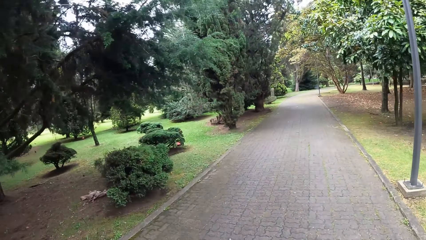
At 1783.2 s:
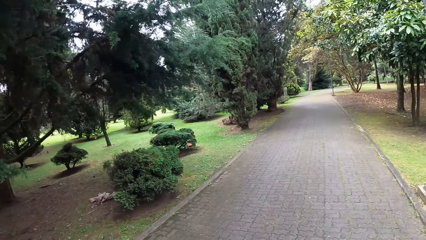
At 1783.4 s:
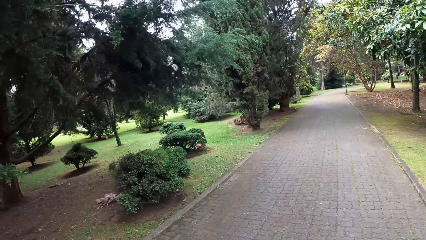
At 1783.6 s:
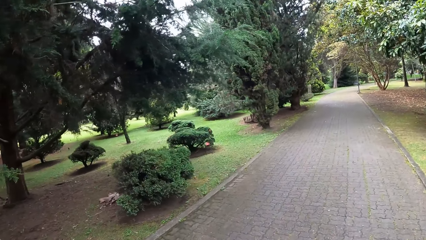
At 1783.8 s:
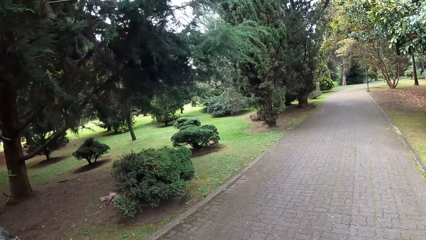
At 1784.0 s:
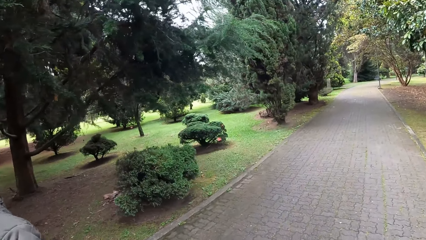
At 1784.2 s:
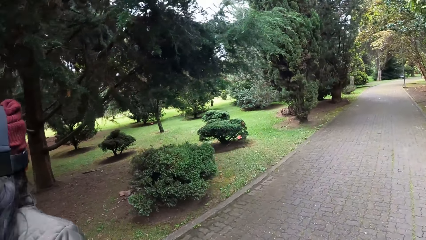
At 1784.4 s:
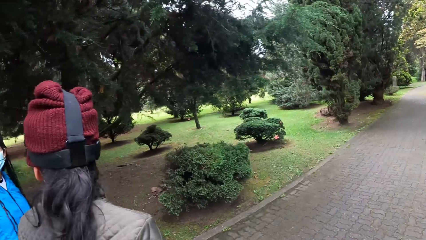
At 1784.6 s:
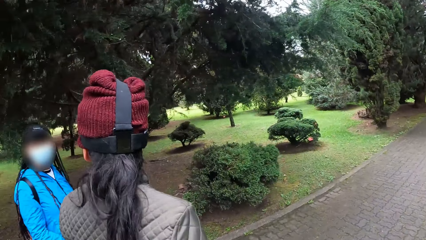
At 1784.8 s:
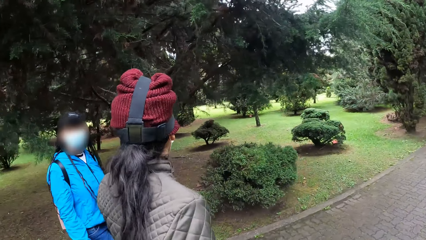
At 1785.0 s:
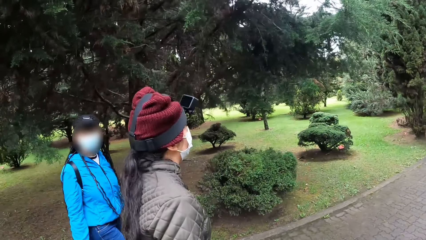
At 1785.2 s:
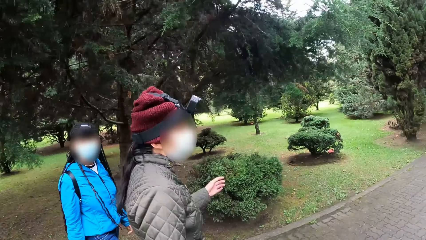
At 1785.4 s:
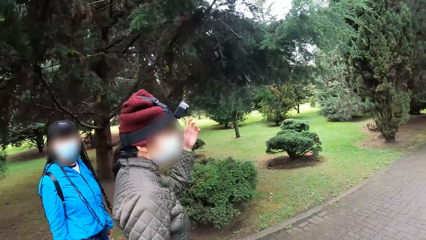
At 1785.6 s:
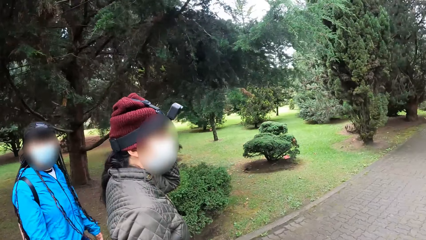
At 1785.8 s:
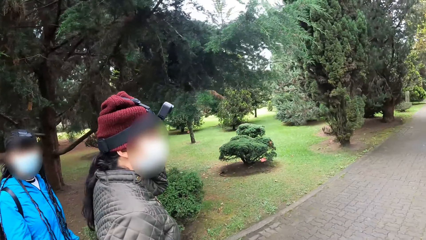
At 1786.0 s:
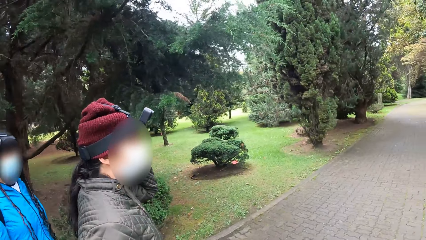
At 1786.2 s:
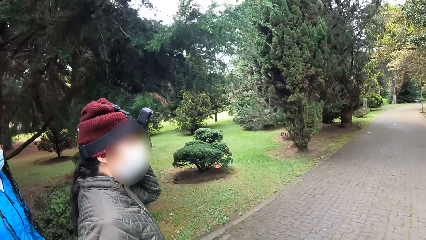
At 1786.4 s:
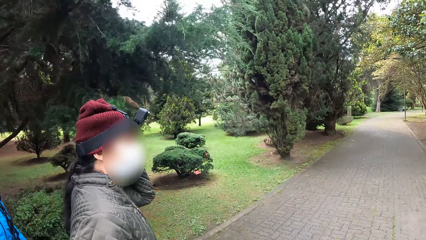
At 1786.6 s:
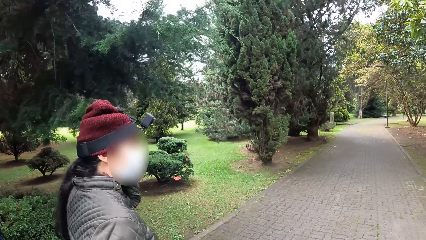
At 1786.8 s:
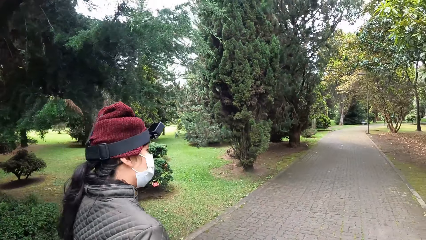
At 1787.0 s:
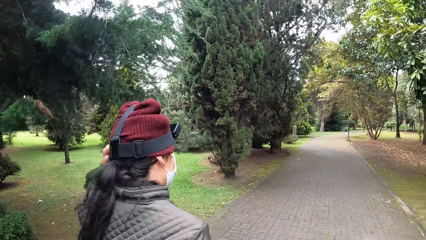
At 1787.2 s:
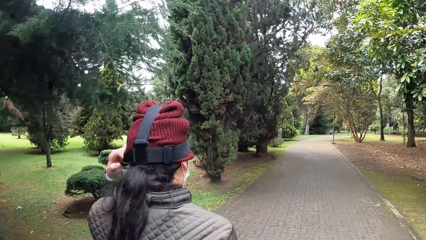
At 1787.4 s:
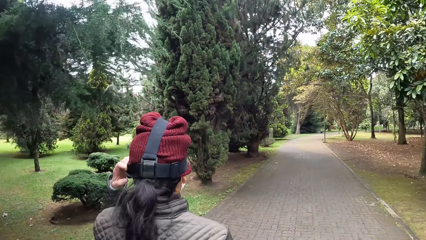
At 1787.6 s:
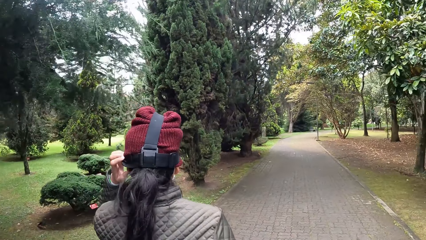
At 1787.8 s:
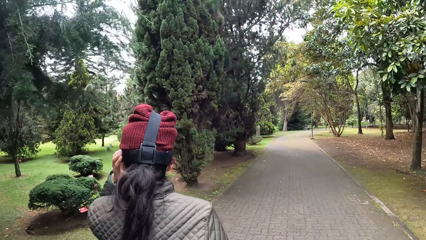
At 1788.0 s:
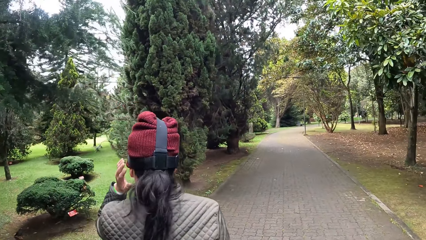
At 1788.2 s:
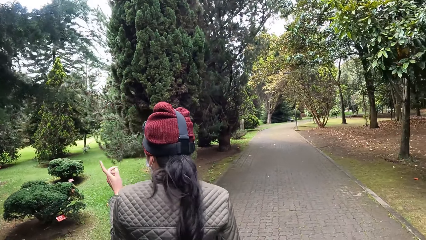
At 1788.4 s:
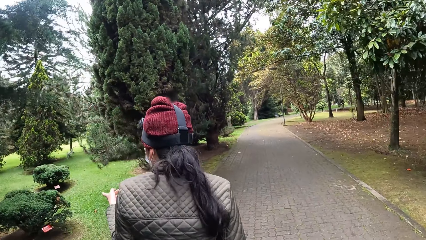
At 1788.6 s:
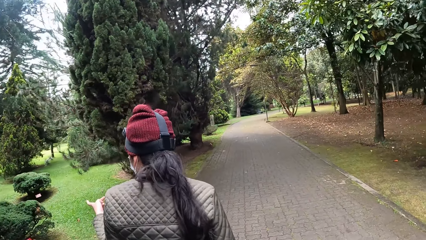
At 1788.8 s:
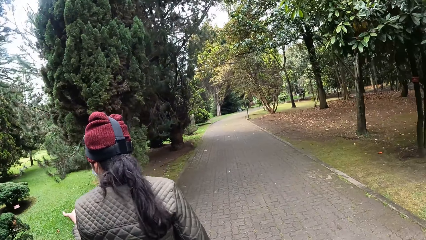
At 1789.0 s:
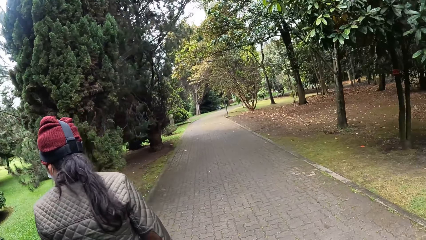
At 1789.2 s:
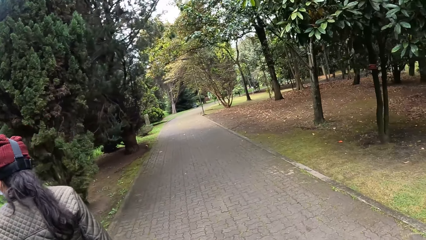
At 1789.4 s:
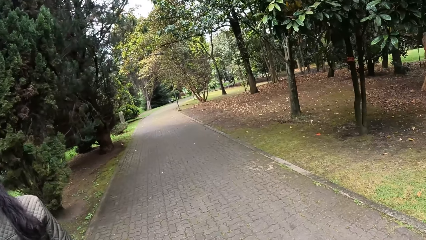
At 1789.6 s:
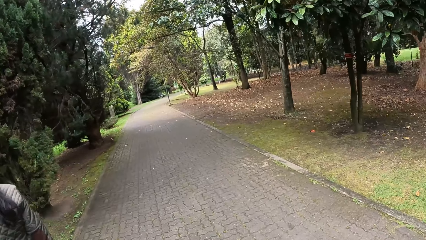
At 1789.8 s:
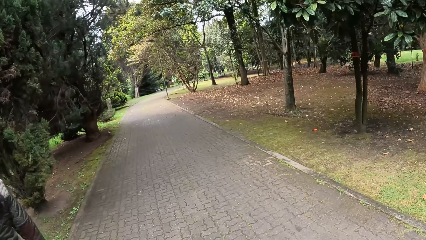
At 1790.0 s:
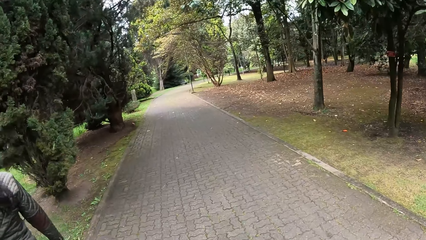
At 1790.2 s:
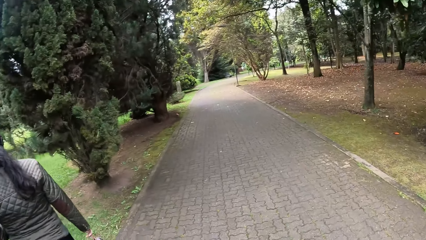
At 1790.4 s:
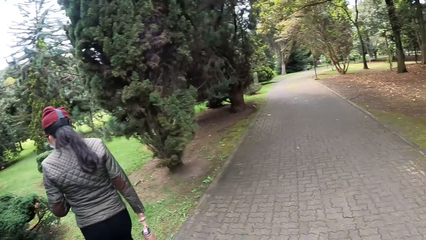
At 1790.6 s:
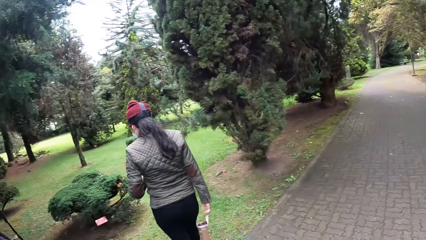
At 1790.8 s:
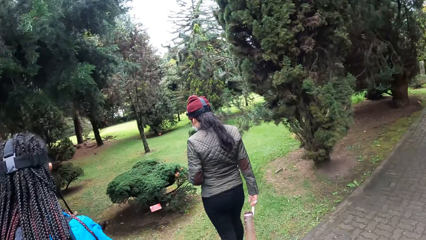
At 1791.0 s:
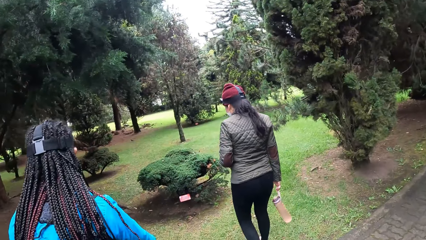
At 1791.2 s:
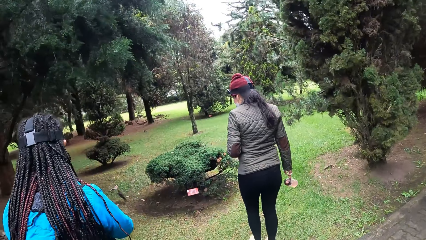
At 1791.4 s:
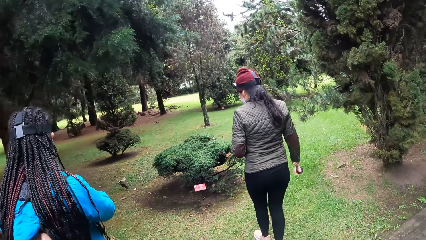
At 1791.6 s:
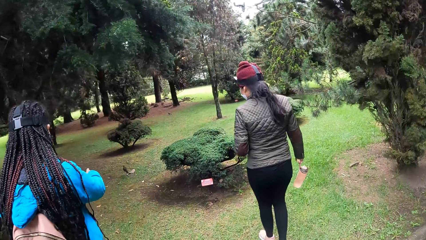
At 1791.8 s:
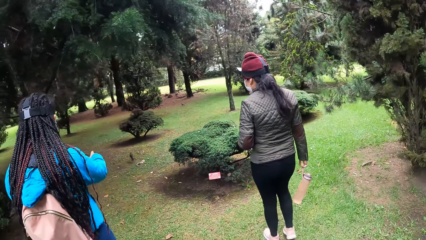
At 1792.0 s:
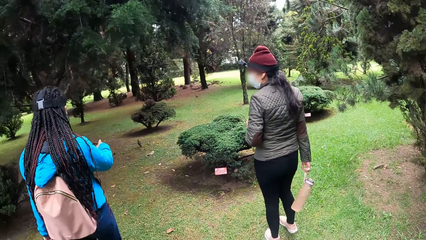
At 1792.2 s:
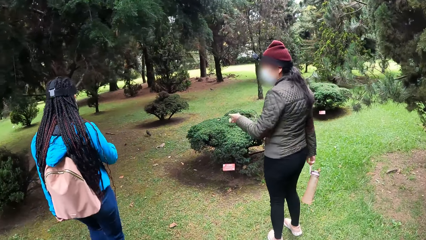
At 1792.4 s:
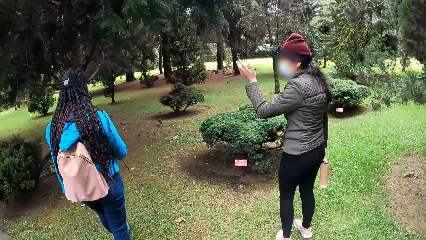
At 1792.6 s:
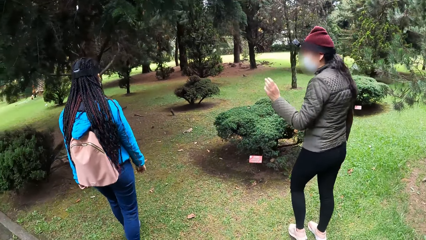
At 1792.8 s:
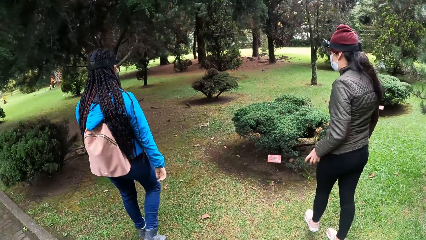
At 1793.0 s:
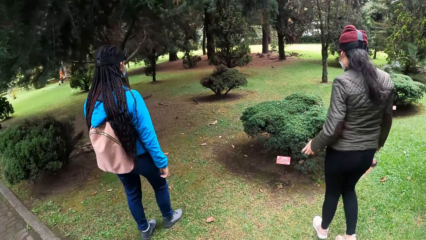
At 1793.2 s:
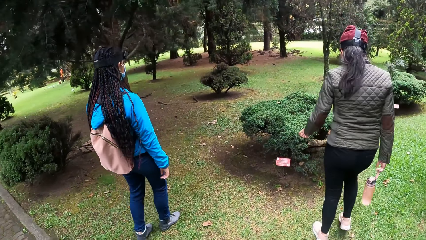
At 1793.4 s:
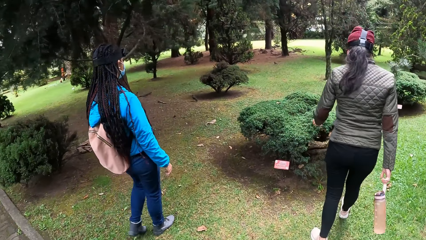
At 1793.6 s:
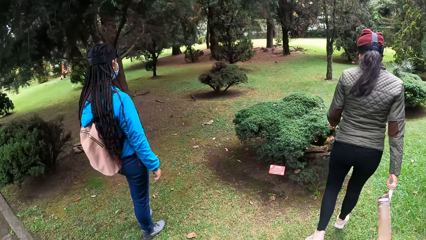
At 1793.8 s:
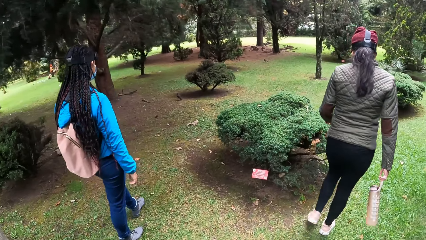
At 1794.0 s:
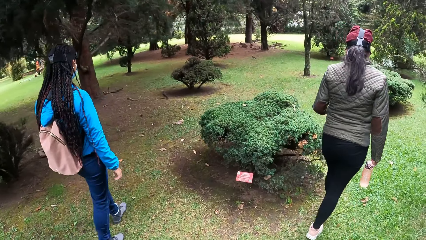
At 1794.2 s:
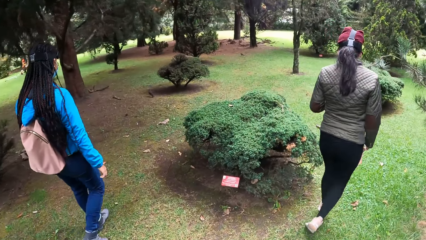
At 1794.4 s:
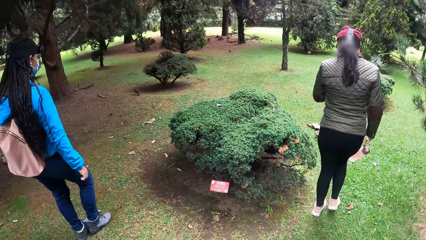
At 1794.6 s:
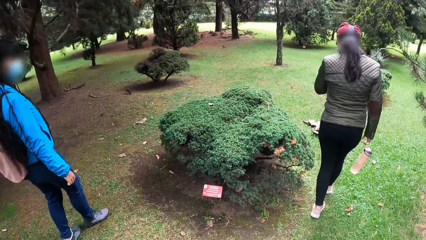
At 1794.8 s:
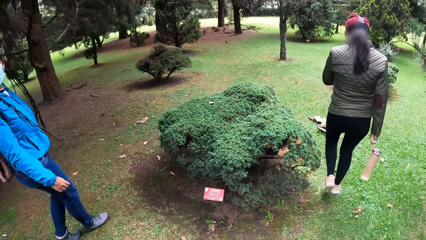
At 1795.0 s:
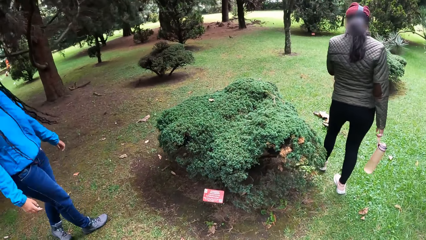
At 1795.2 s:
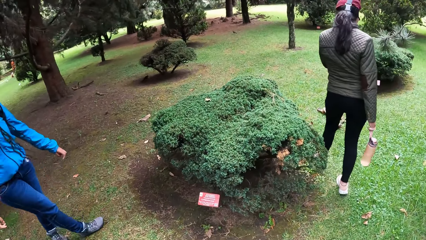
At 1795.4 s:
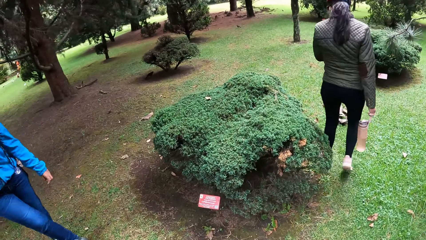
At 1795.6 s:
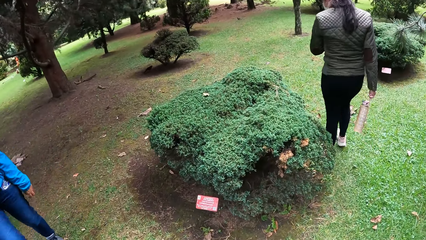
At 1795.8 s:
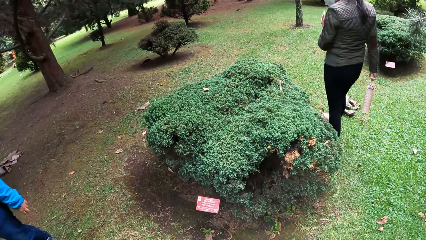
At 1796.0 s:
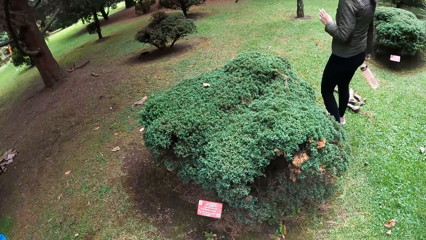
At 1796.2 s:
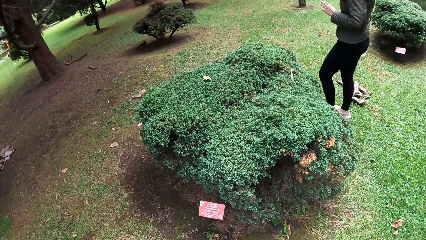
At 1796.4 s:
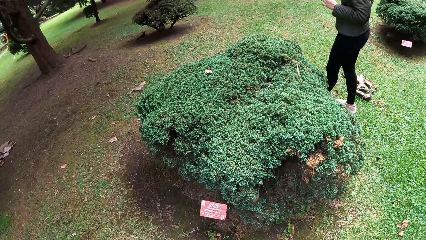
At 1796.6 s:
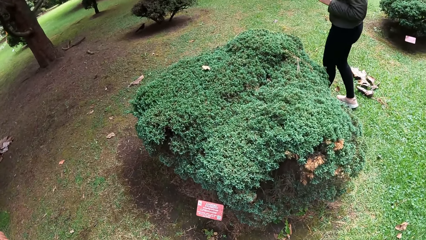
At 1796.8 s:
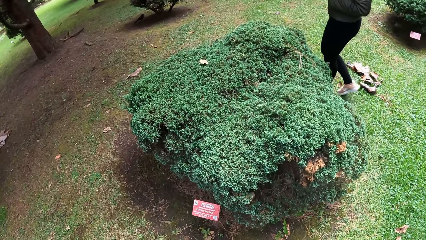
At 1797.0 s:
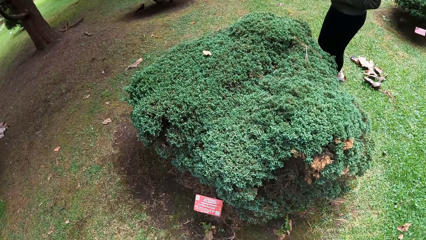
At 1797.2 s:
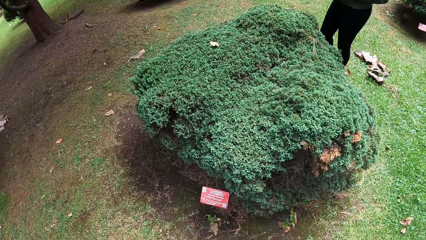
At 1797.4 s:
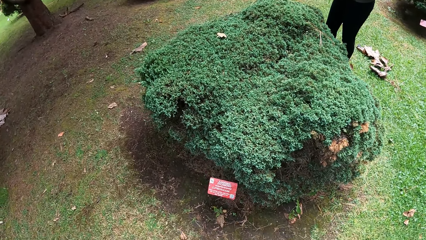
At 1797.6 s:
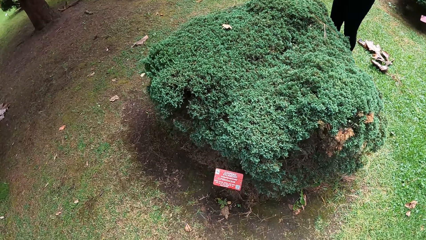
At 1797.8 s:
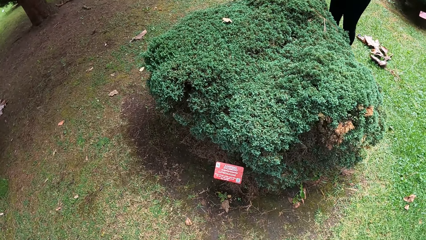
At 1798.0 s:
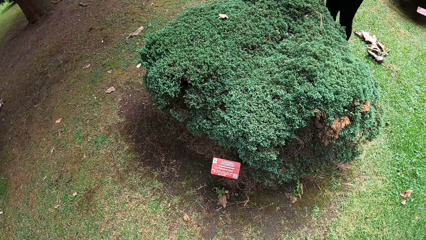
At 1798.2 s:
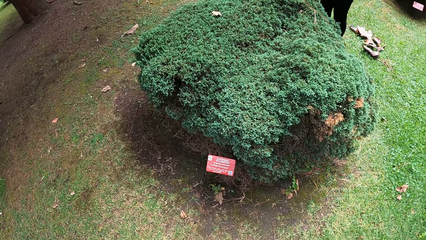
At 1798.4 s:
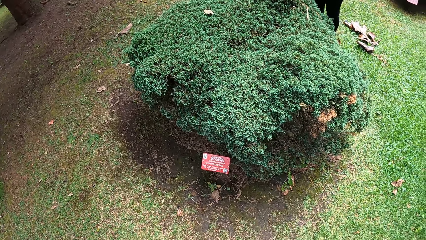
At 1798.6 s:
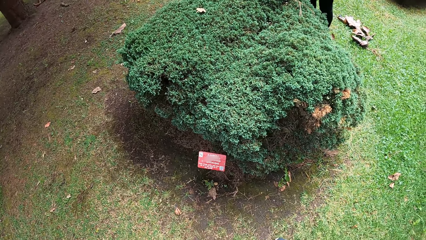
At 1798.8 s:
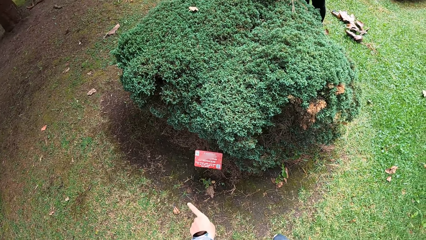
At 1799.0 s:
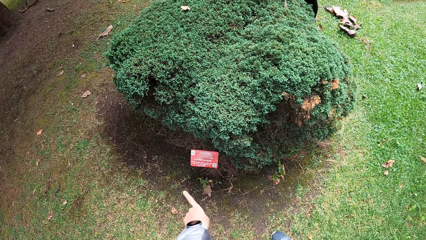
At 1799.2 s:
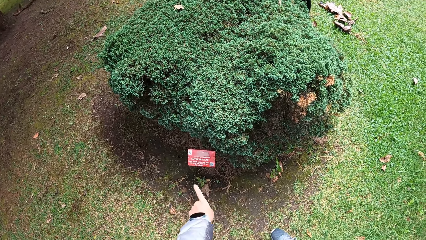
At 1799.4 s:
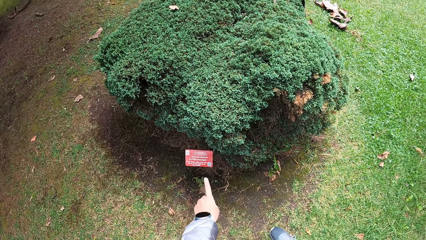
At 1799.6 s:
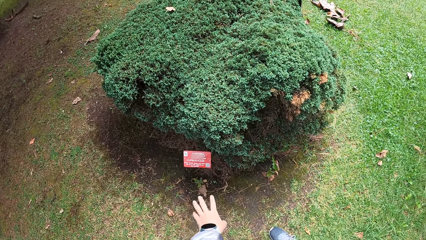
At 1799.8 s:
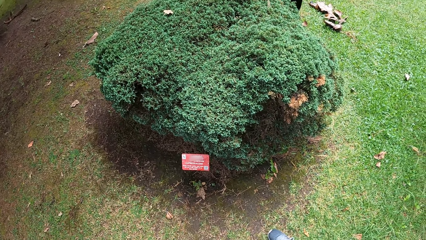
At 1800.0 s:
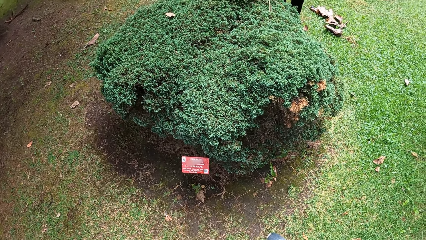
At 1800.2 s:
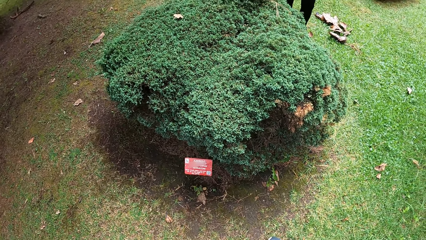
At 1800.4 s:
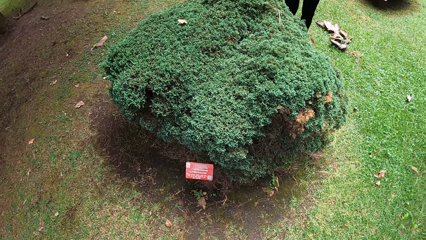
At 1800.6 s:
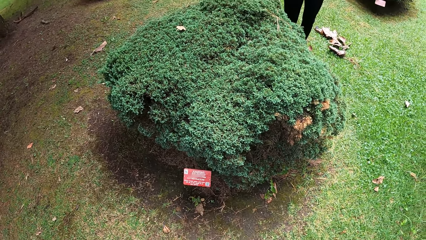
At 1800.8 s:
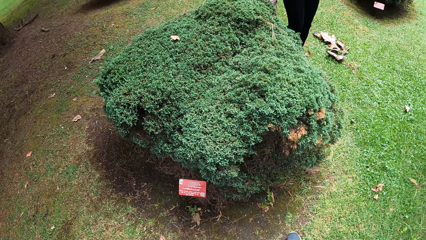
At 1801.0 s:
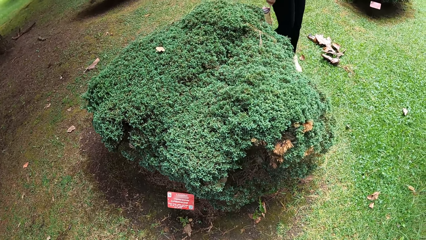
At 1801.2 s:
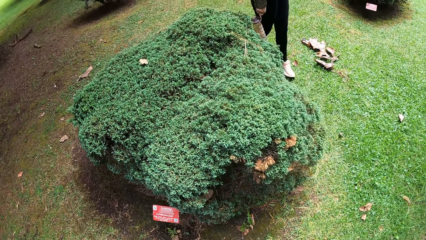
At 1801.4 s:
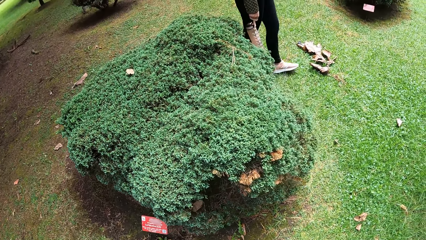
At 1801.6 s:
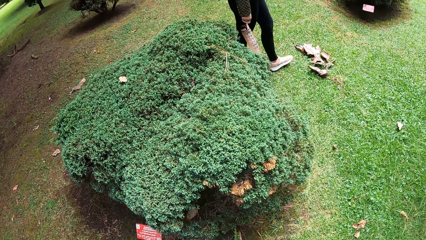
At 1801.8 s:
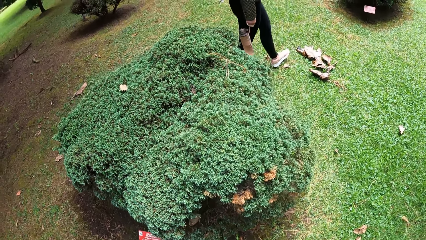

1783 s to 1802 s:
The woman adjusts a camera on her head with her left hand. The camera wearer walks on the grass. They read a poster. They point at the poster. They read the poster.
